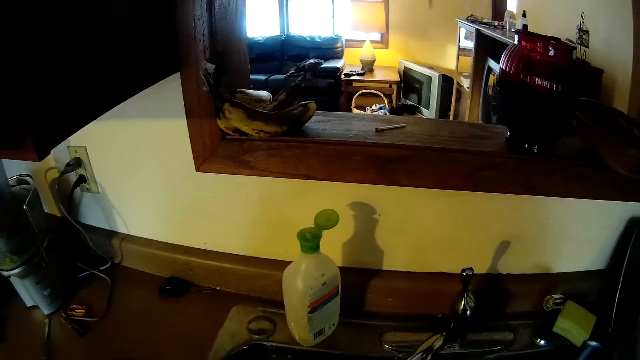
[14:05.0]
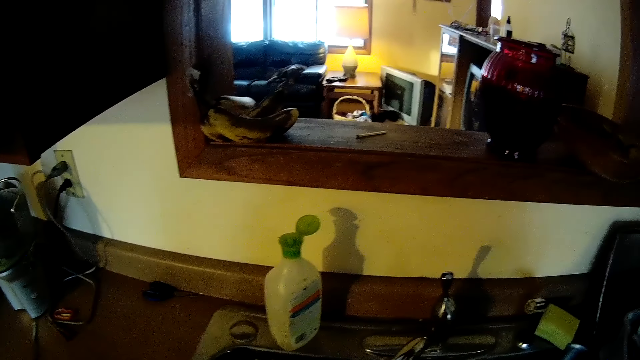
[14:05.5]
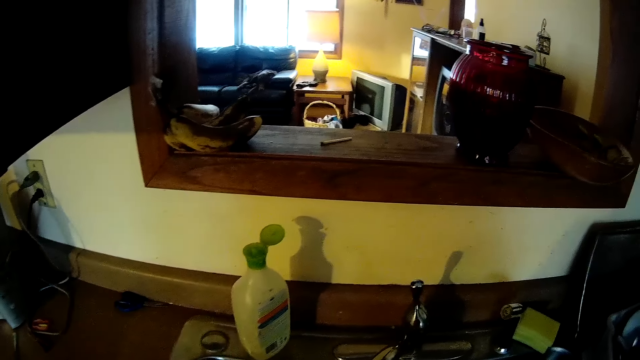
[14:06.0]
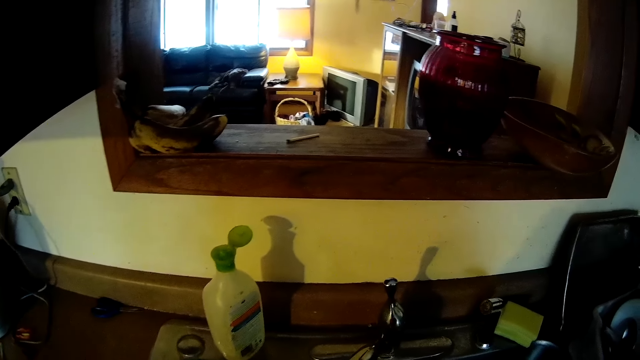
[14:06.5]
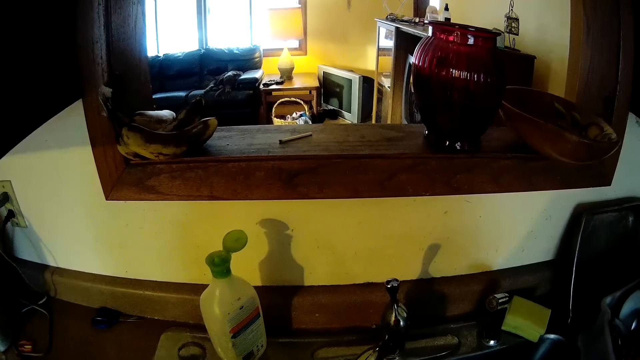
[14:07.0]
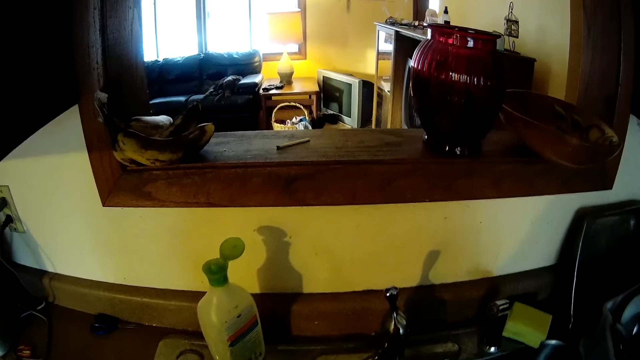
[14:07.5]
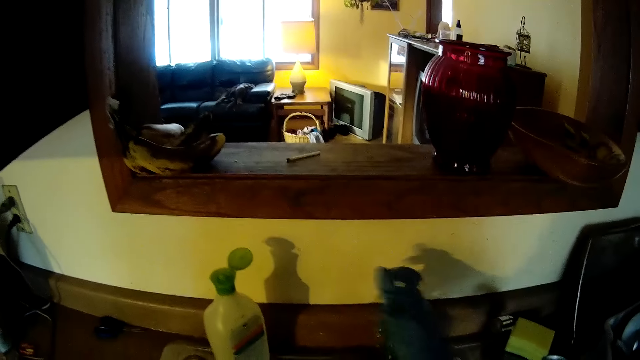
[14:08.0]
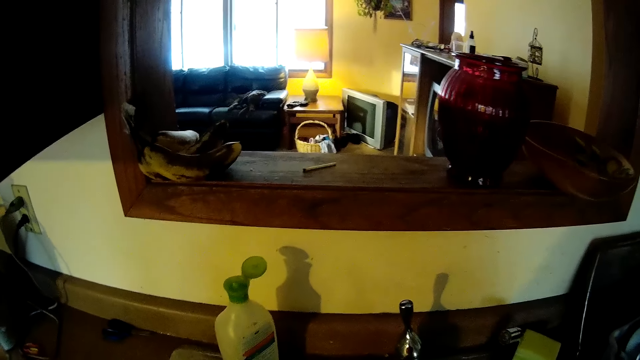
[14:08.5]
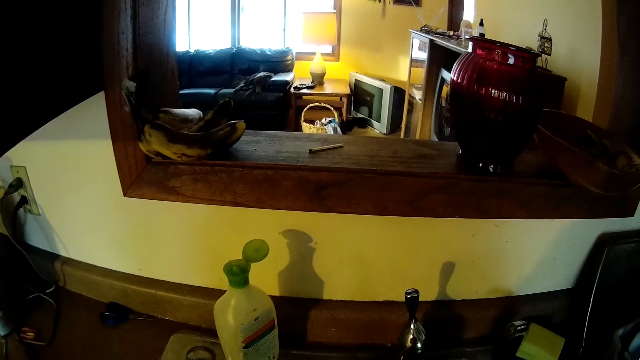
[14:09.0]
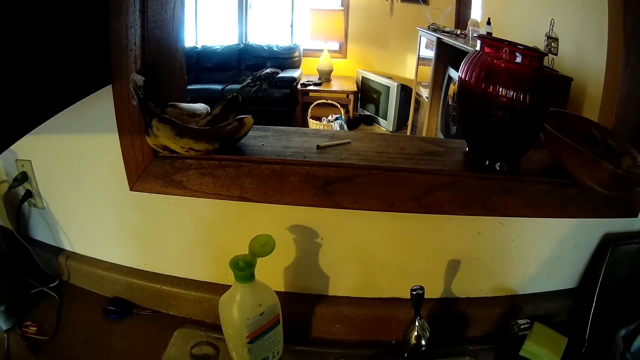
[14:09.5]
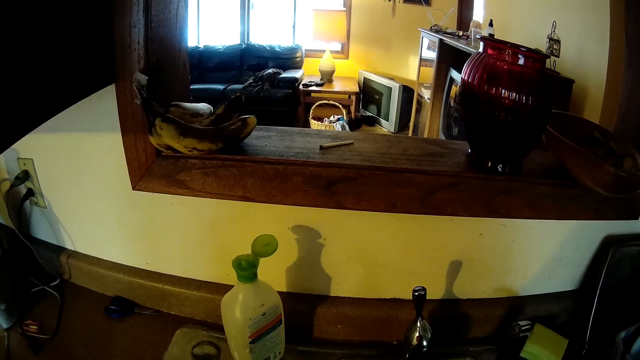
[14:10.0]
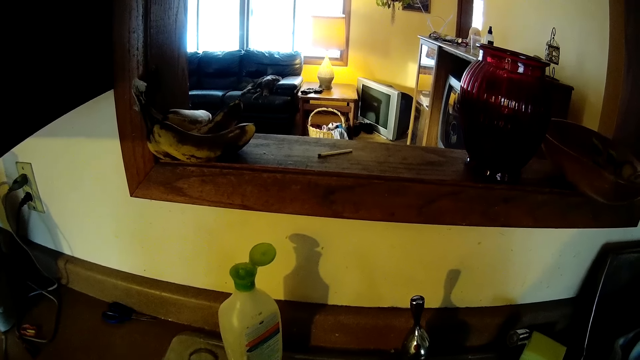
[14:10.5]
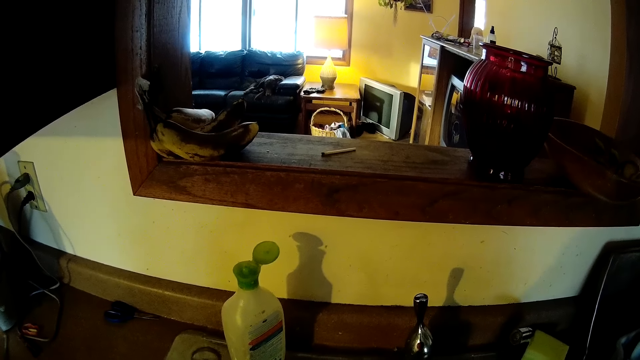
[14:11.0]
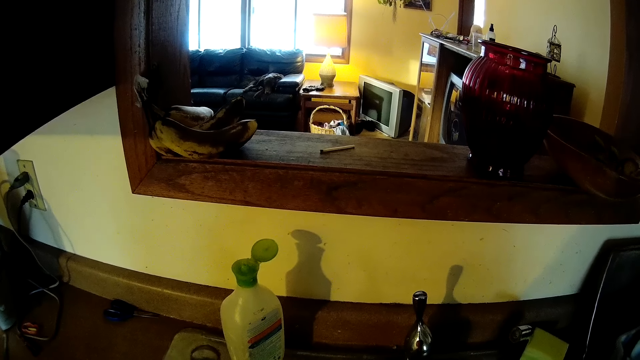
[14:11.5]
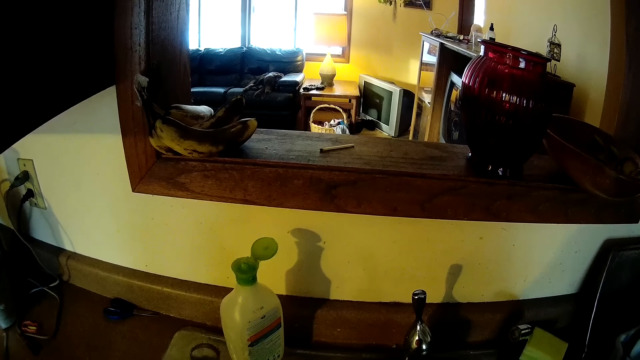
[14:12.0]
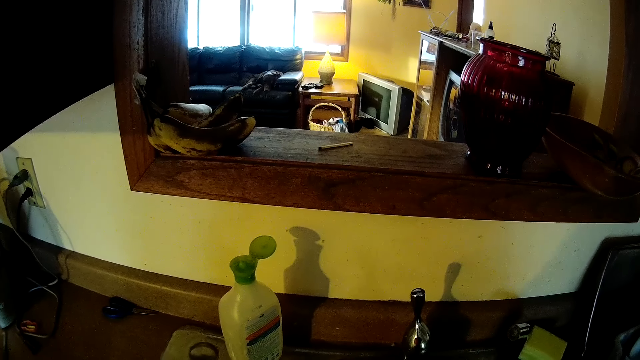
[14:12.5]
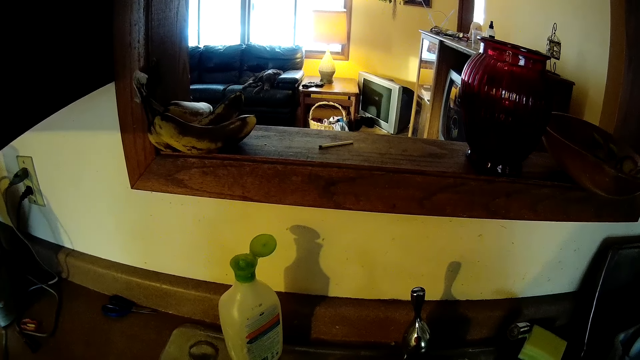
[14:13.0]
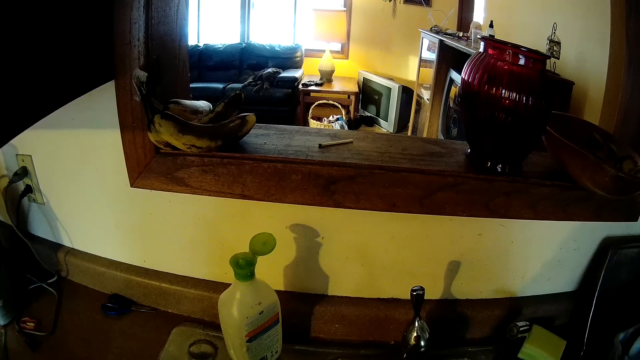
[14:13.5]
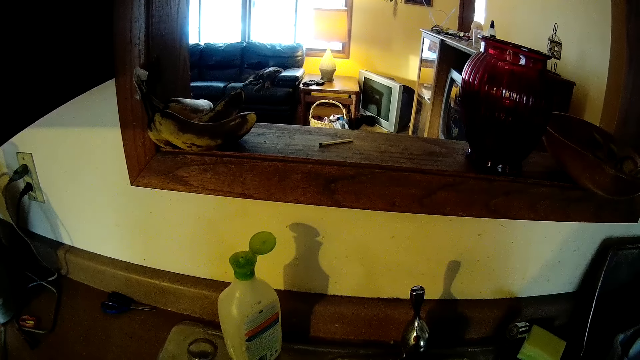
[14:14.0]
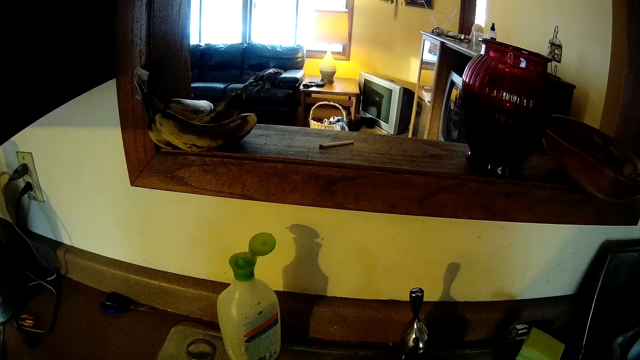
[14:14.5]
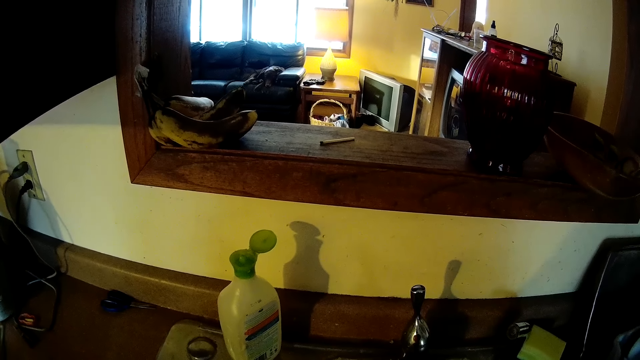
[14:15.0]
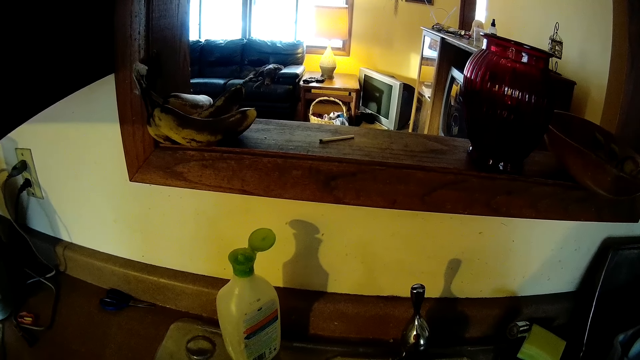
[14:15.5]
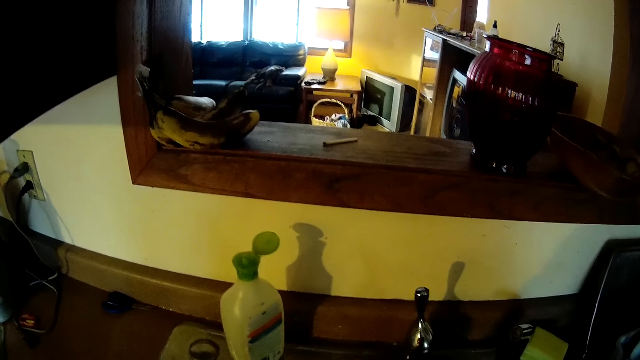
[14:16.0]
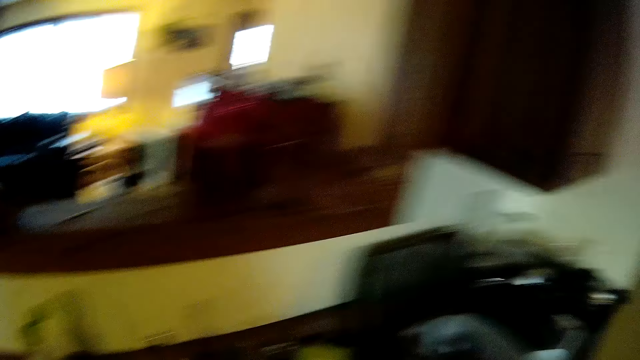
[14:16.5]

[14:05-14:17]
The camera wearer turns on a sink's tap with his right hand. He touches the tap. He looks around.

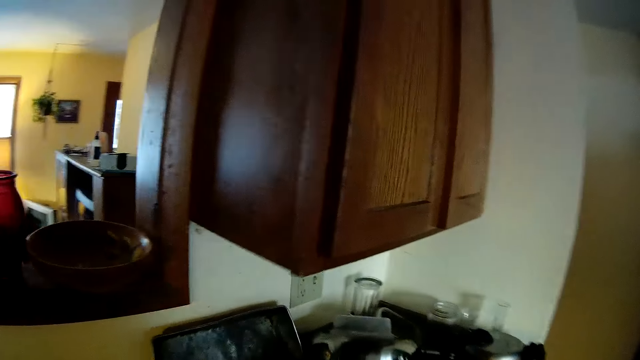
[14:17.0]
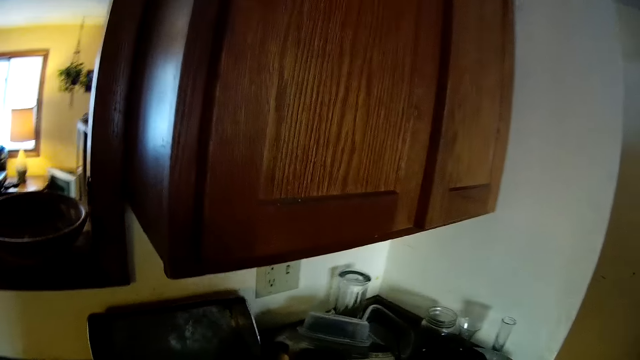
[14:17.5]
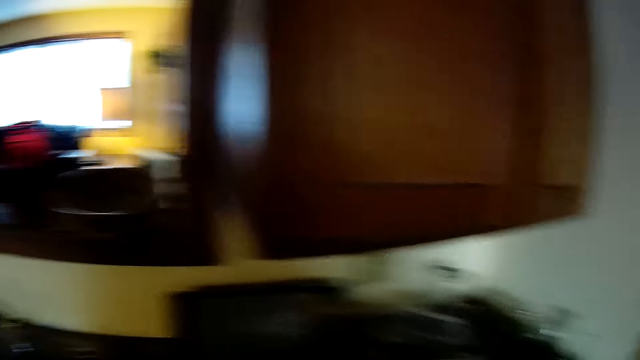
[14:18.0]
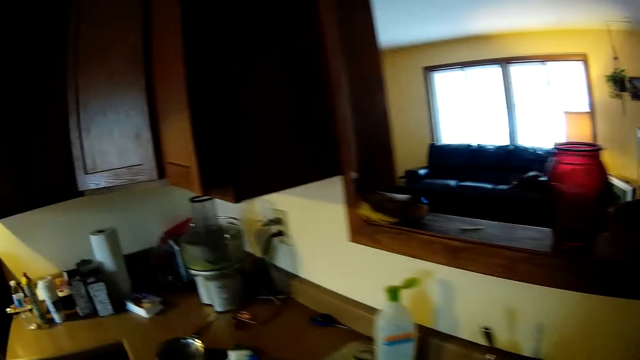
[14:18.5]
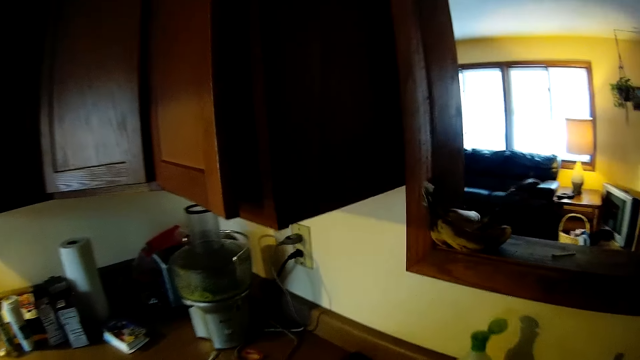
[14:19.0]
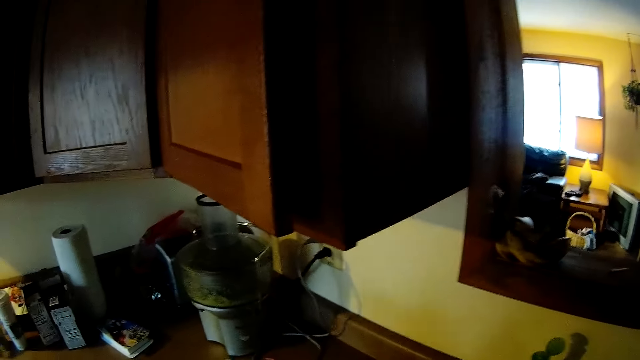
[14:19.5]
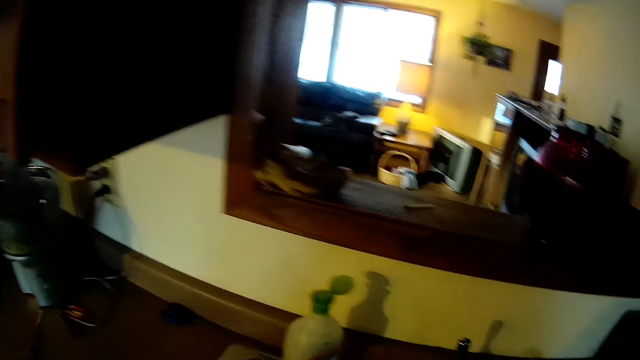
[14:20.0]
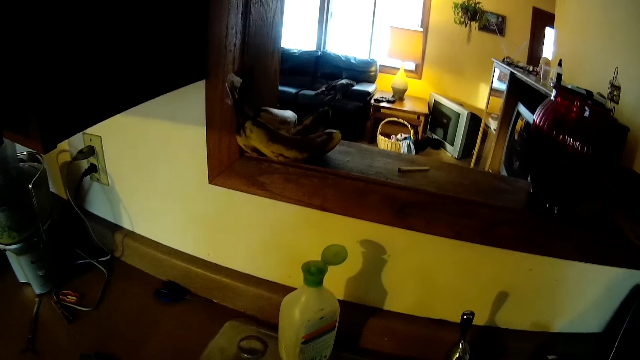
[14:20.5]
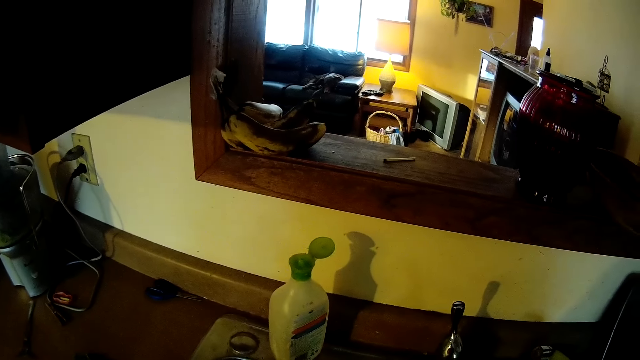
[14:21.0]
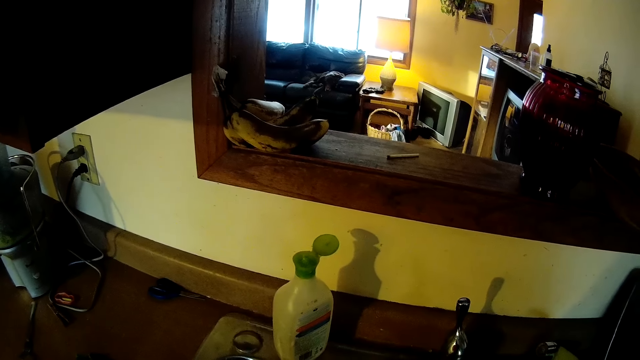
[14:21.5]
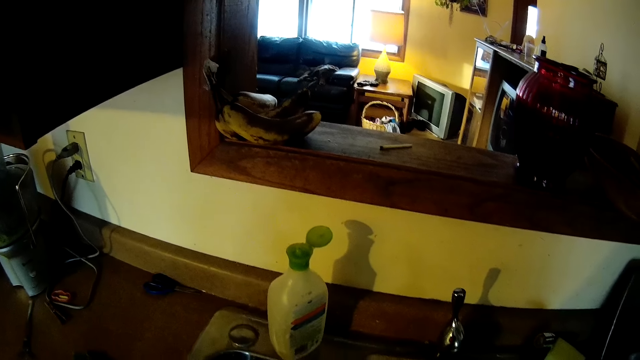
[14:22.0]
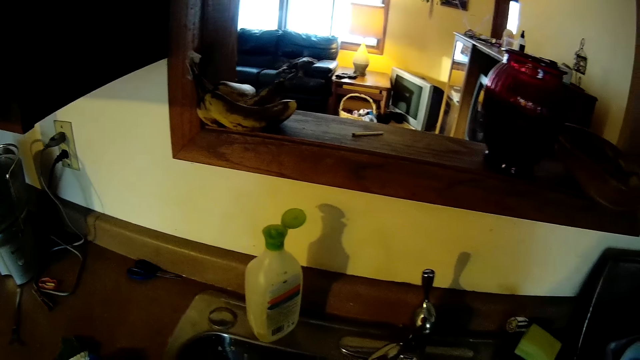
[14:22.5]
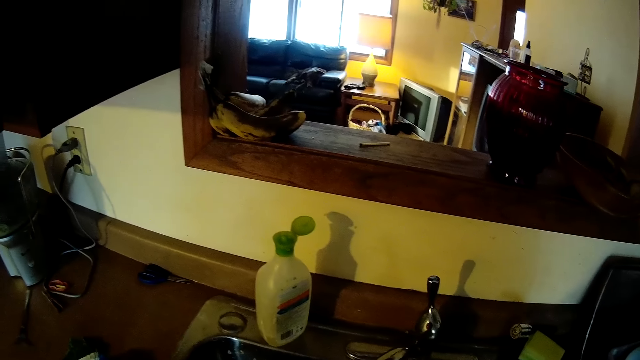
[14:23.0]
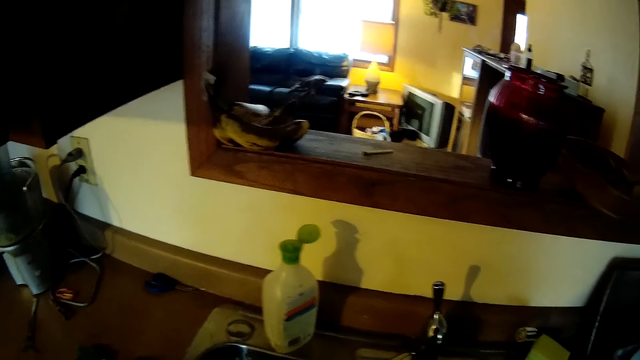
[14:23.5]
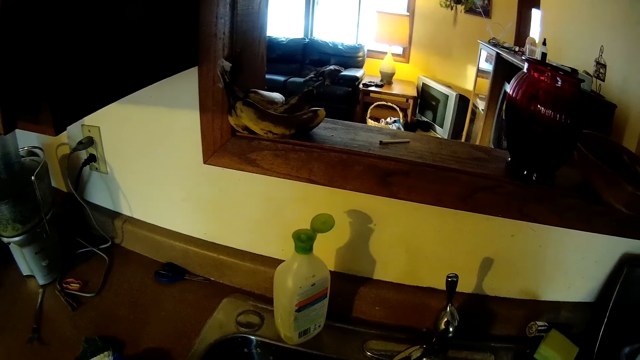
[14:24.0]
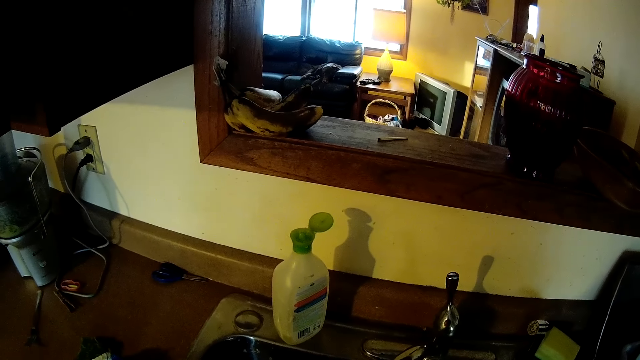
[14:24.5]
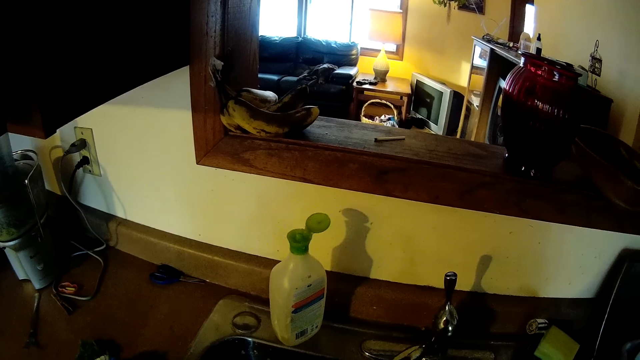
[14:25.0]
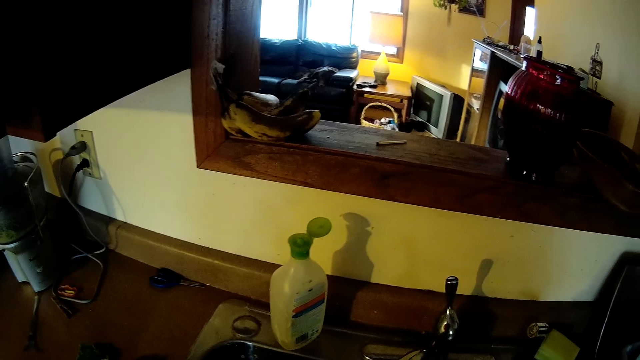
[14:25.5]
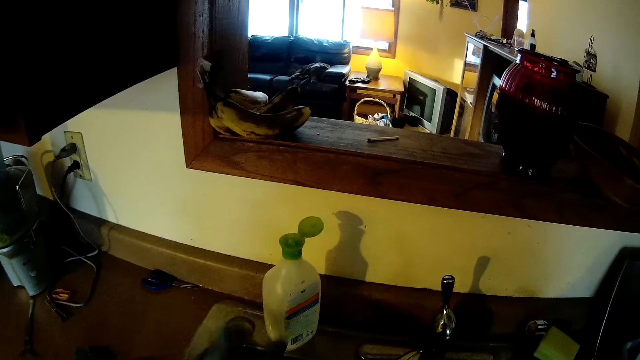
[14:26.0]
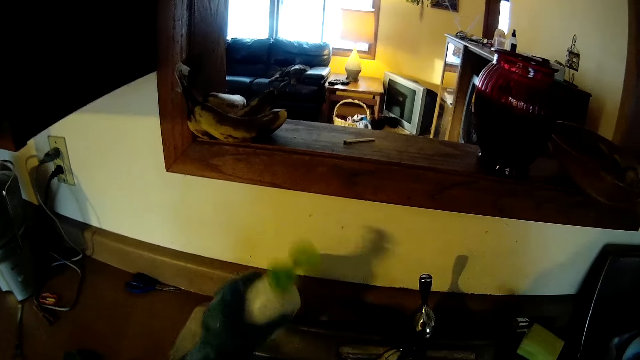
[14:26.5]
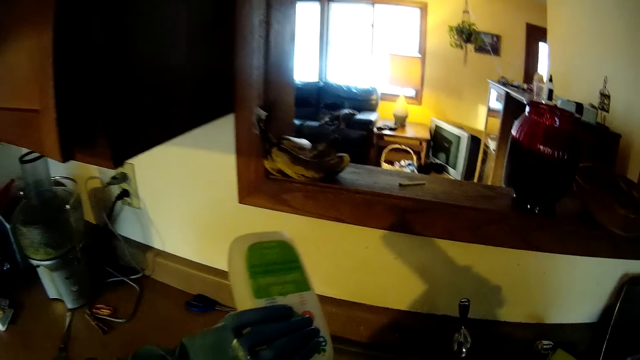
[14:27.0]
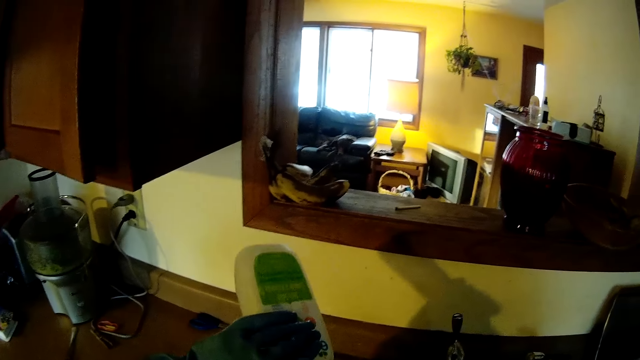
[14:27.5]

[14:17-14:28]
The camera wearer picks up a bottle of liquid soap from the sink top with his left hand.
